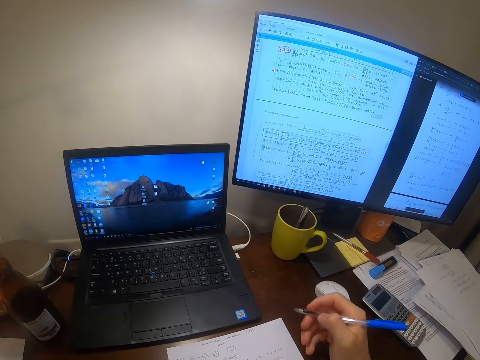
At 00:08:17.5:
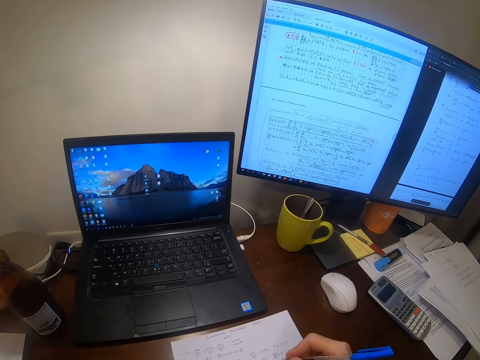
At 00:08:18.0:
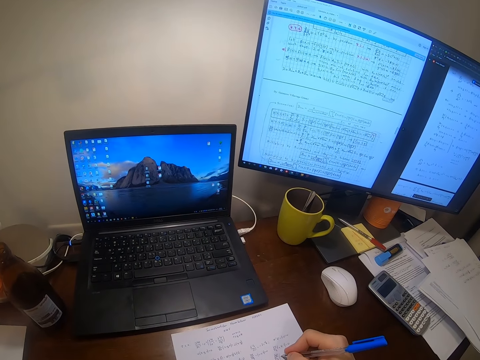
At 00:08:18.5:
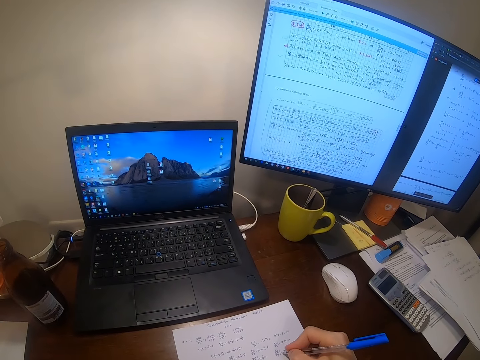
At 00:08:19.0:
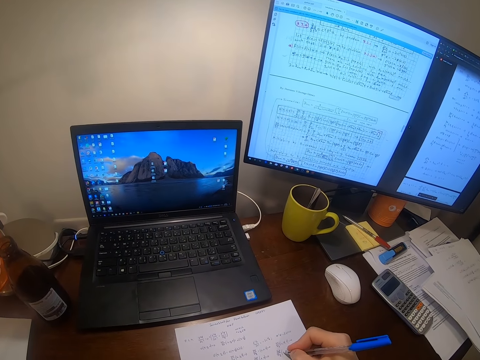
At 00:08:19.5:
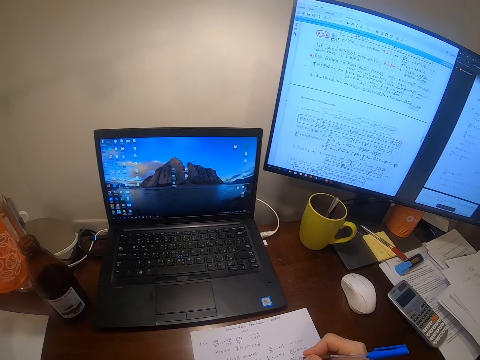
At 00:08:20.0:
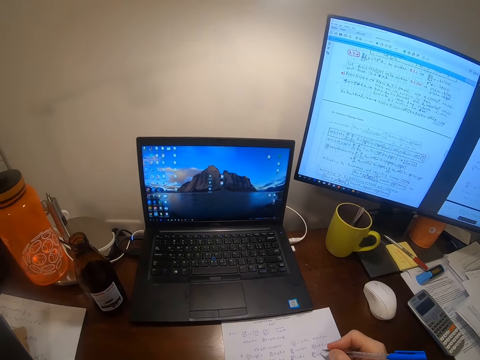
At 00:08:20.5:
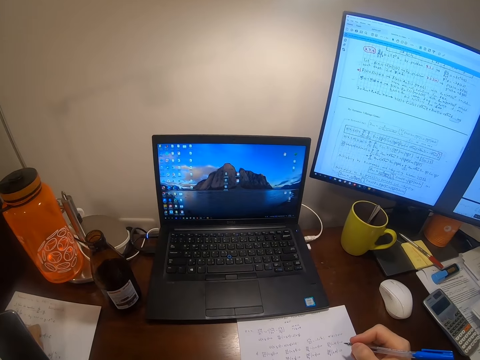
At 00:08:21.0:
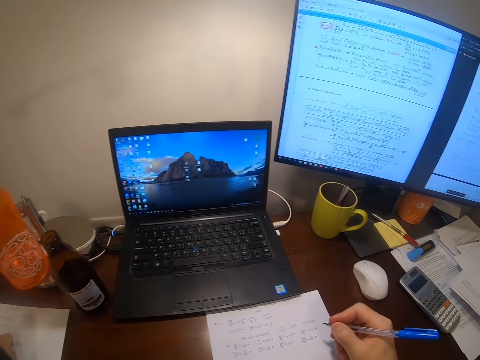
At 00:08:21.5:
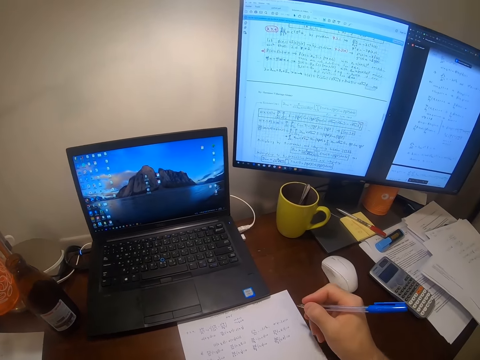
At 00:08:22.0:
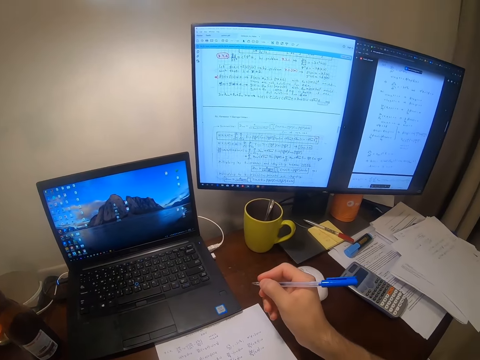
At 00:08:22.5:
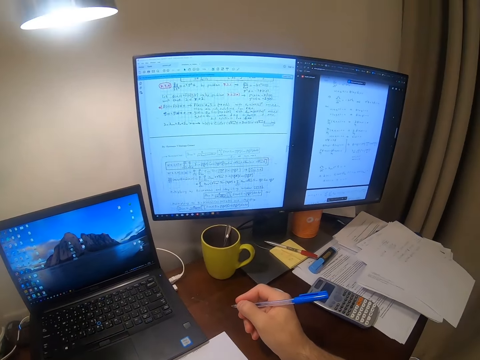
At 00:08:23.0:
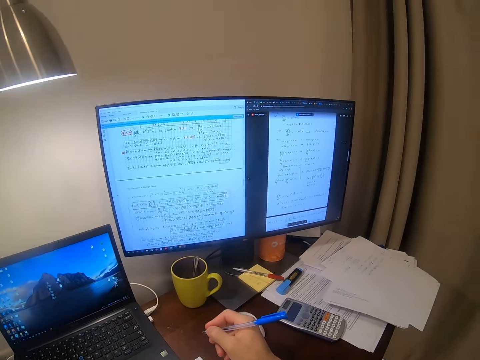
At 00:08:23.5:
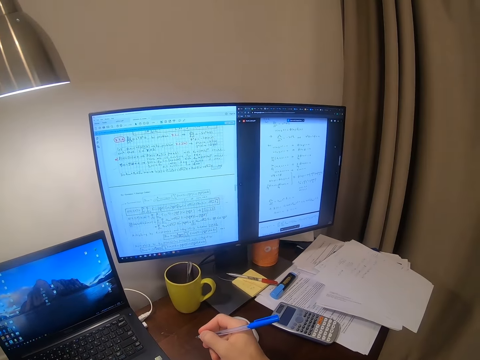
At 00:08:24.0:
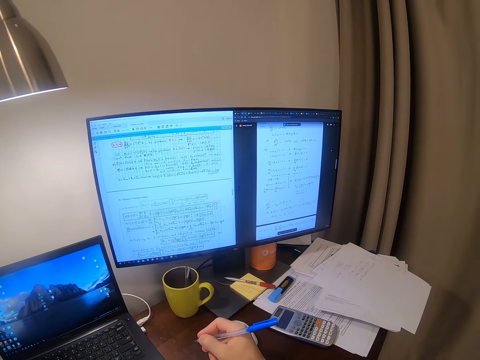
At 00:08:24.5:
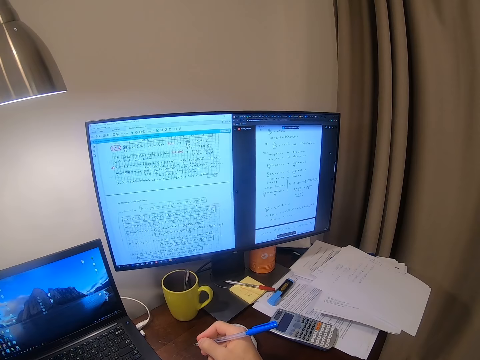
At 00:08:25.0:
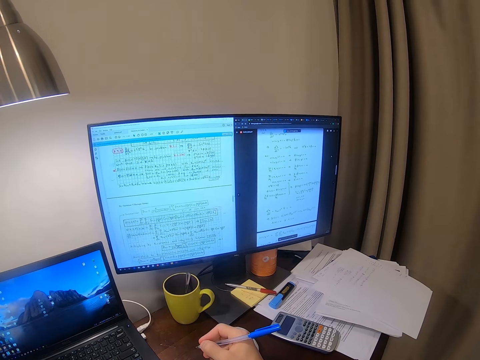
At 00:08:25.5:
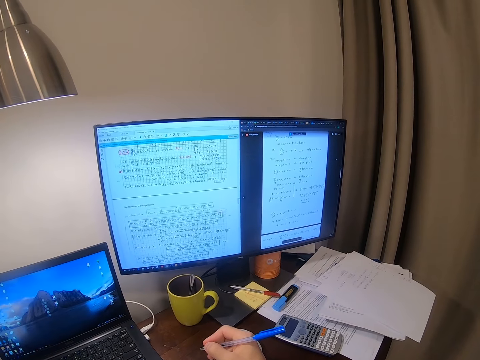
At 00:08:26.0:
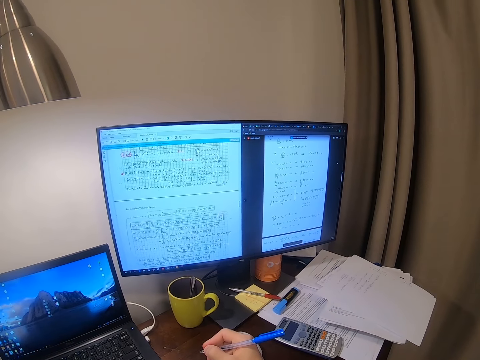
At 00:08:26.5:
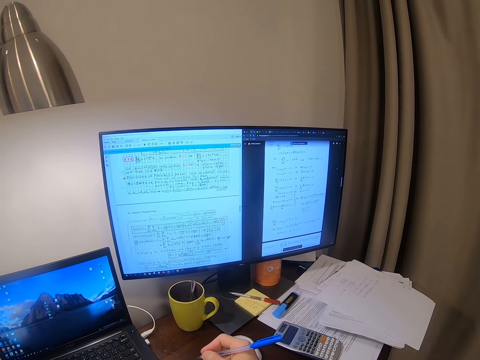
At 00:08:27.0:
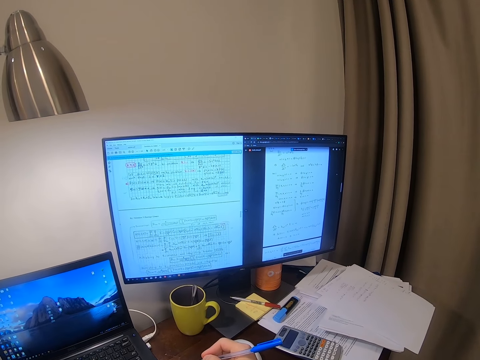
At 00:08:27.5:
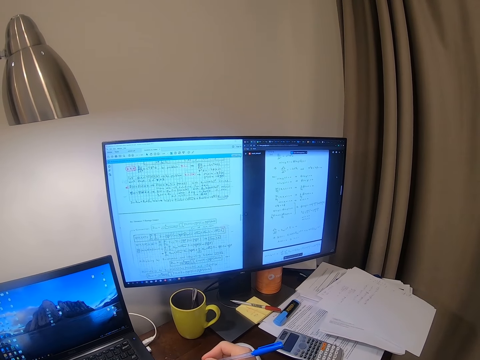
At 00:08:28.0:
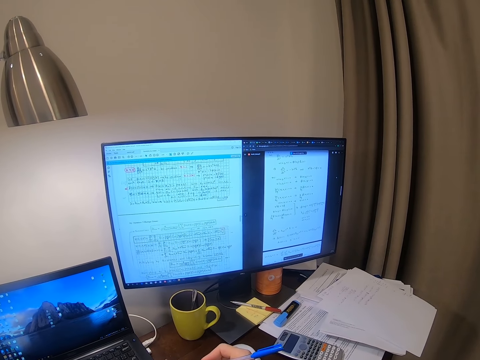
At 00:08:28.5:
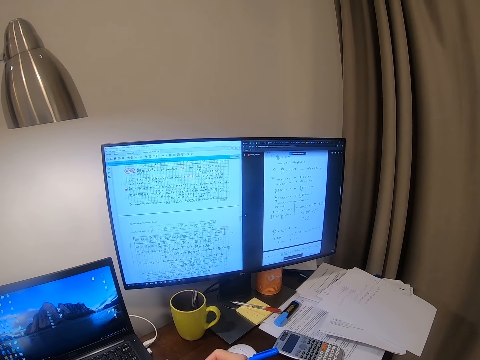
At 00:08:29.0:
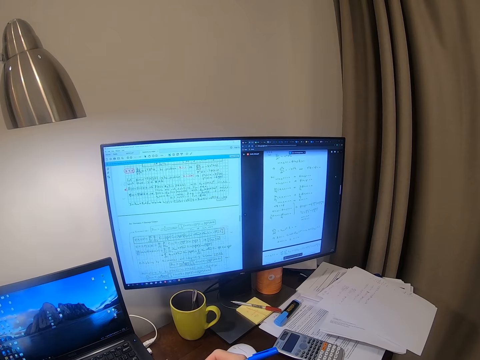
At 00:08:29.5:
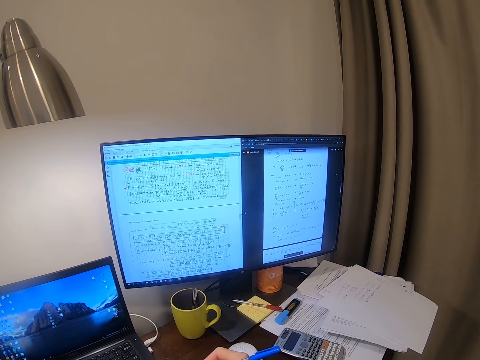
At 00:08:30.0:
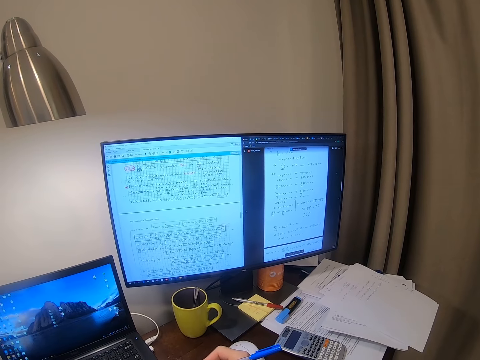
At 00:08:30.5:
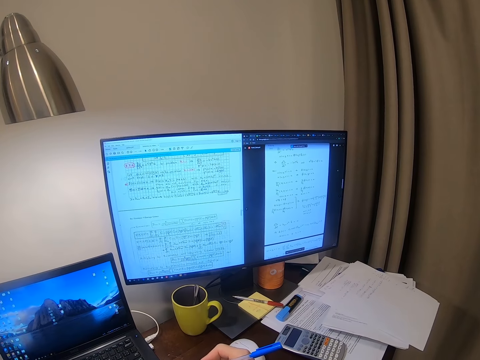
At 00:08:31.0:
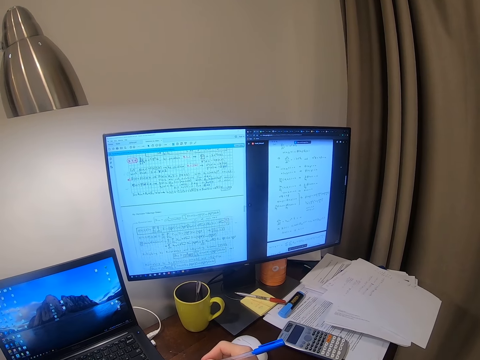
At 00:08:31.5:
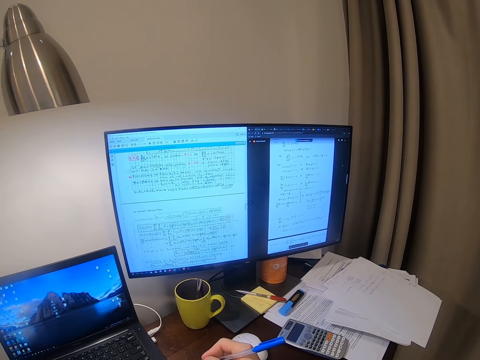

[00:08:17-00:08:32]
The camera wearer picks up a pen from the table. They write on the piece of paper. They look around. They look at the desktop's monitor.

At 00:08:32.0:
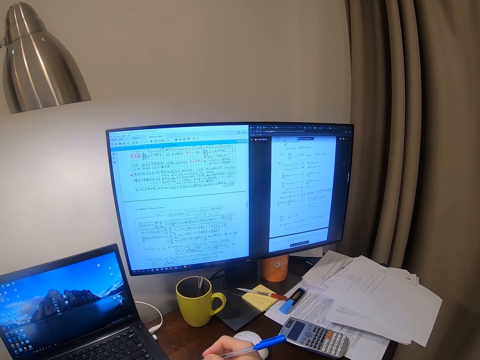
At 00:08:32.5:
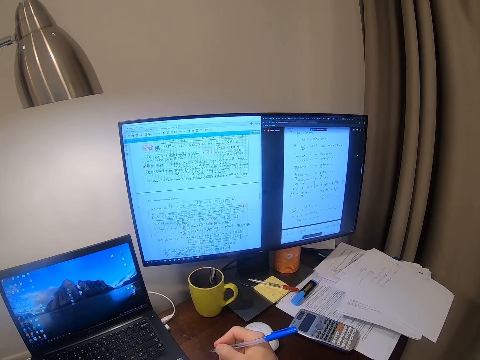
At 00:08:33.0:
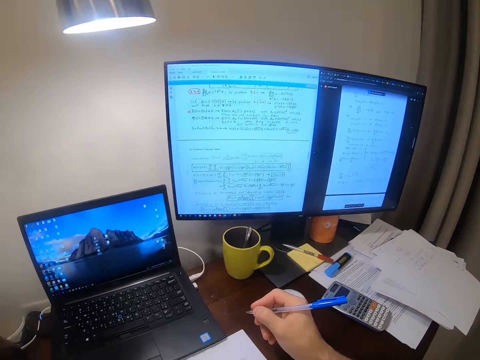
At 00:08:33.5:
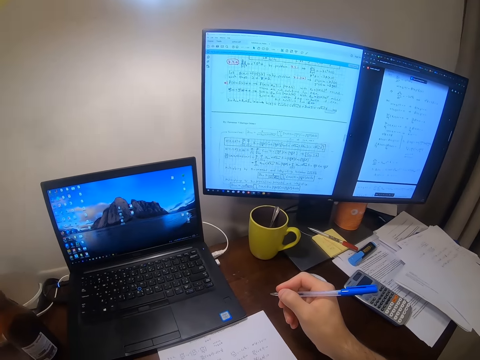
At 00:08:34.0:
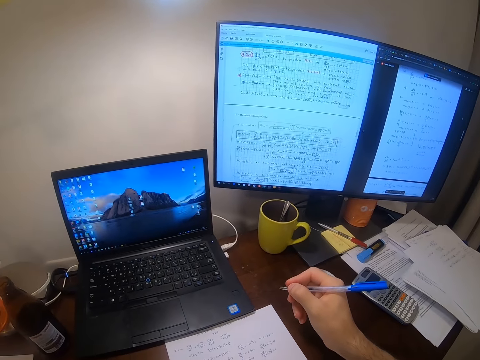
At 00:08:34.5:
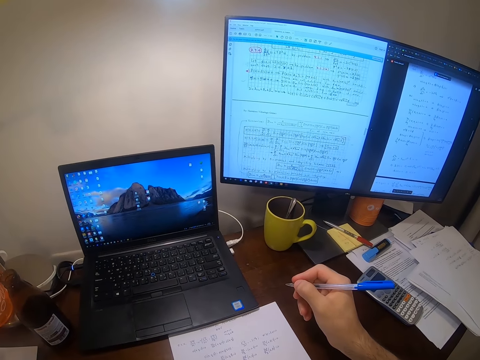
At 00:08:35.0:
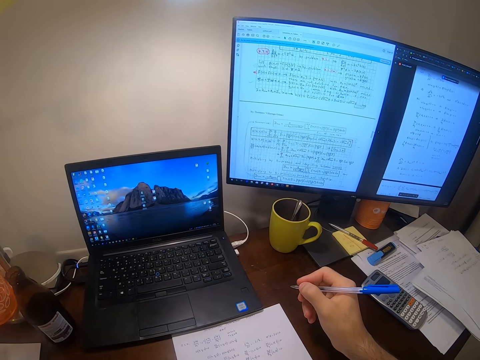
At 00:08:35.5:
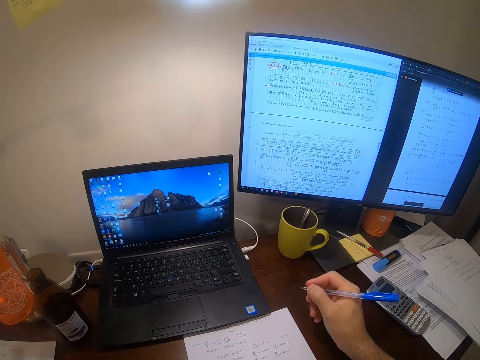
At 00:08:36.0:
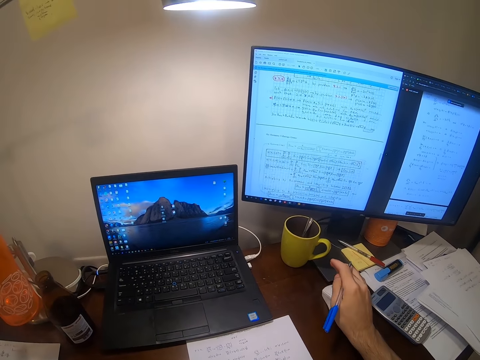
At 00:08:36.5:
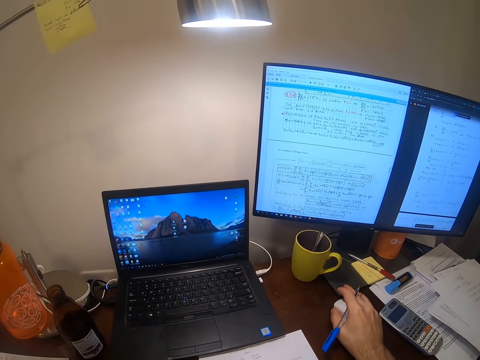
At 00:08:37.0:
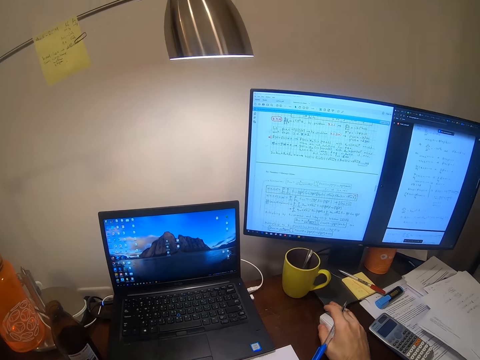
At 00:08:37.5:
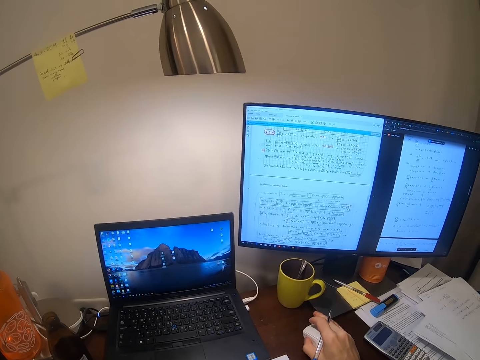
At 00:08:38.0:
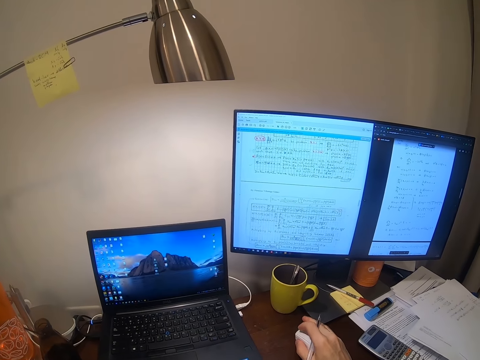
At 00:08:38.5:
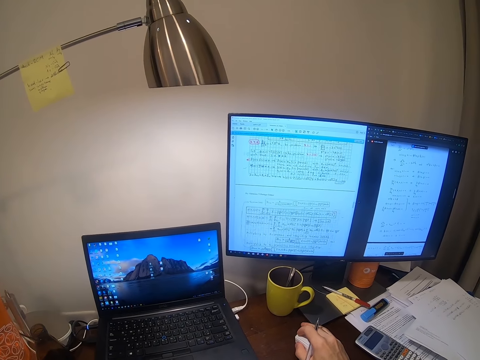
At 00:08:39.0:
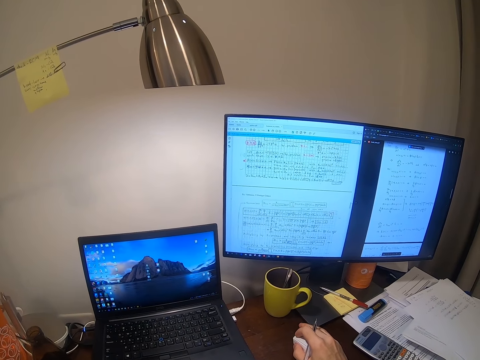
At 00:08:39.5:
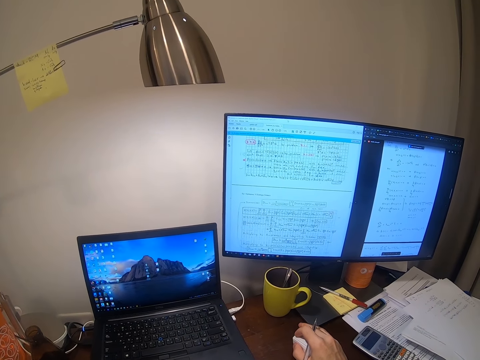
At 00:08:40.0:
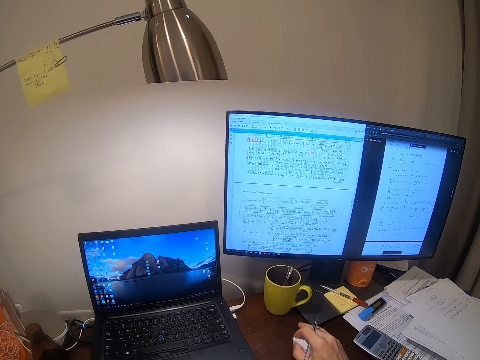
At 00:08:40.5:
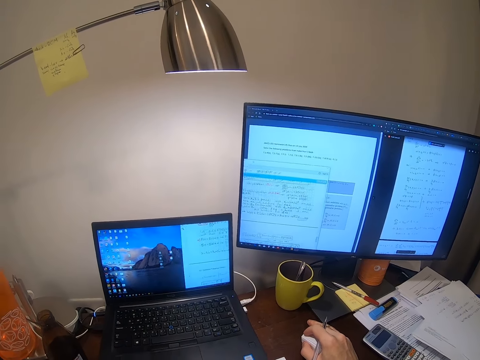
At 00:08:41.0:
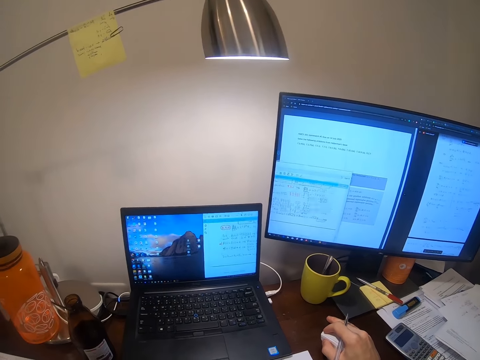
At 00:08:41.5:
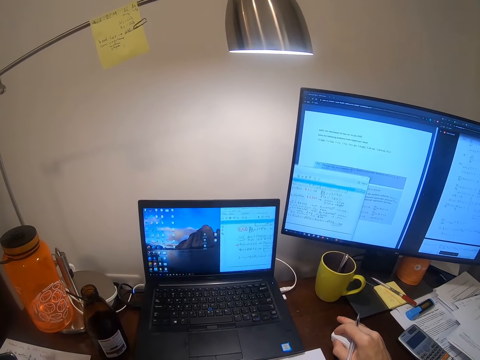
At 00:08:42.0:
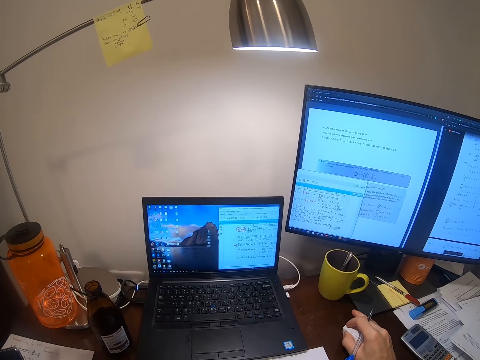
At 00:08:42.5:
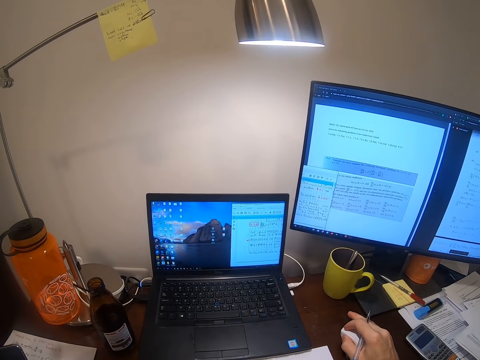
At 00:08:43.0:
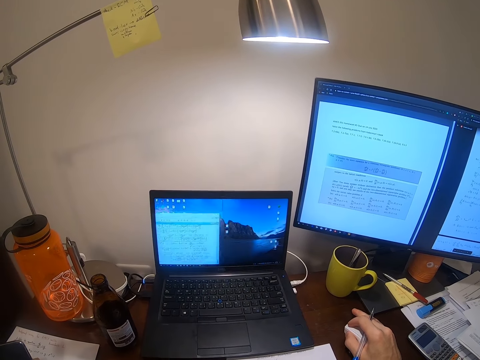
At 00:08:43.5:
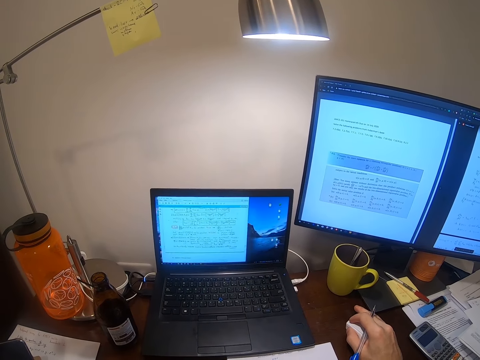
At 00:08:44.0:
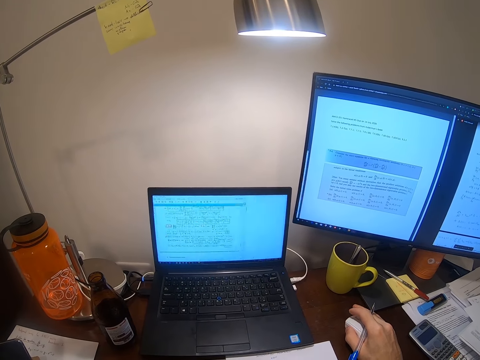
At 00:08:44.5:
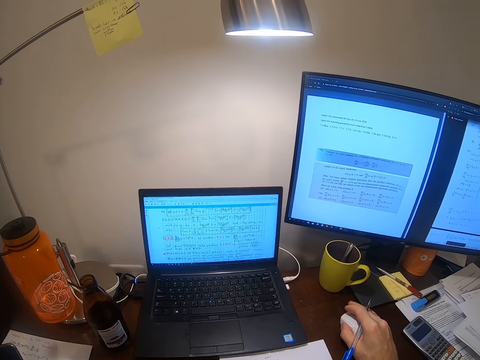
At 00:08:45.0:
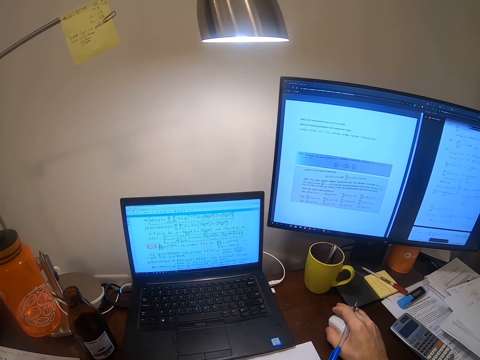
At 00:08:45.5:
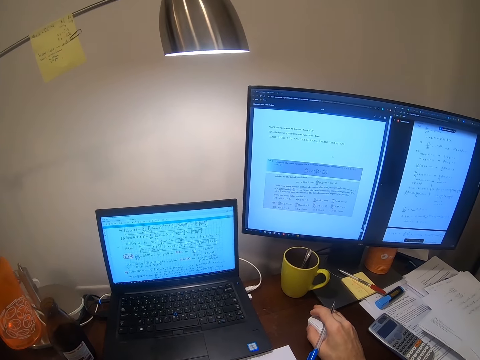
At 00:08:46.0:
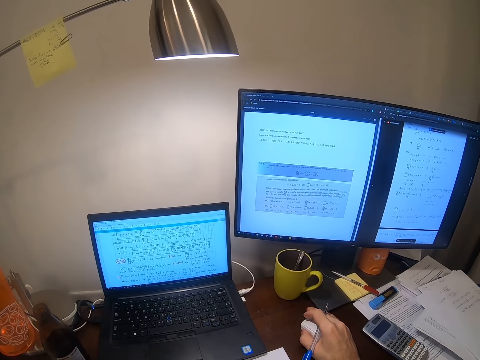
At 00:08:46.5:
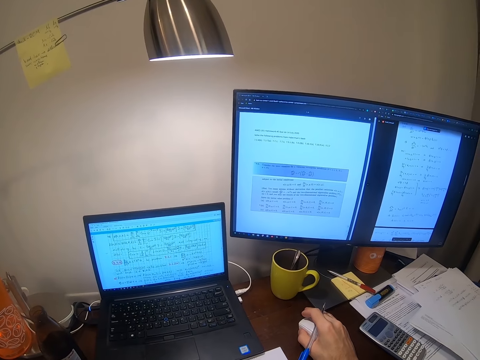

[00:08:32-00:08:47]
The camera wearer holds the mouse. They operate the desktop.
